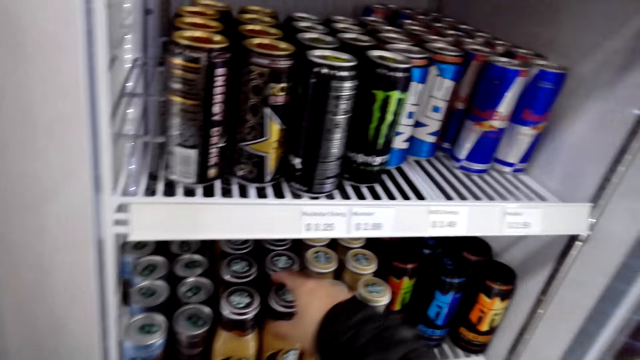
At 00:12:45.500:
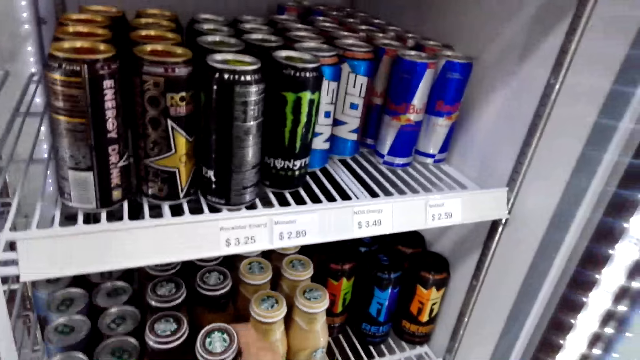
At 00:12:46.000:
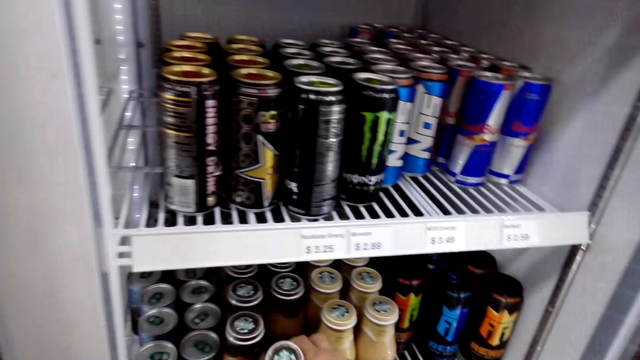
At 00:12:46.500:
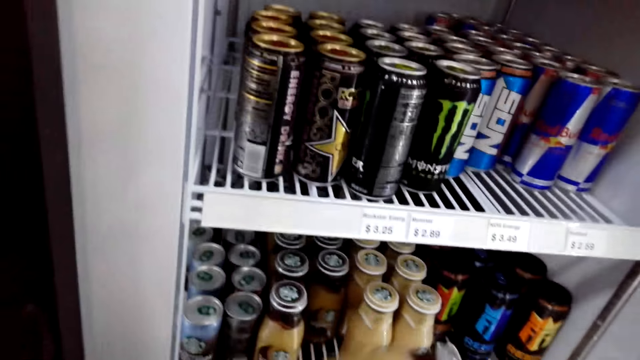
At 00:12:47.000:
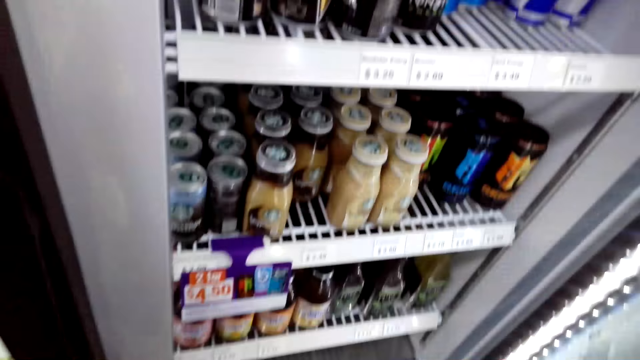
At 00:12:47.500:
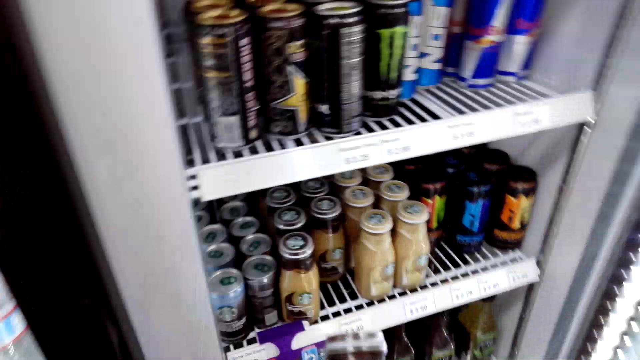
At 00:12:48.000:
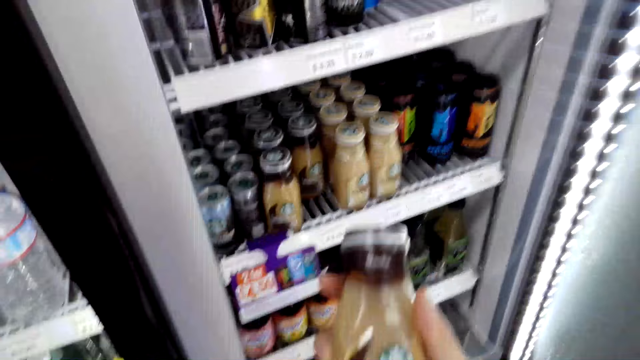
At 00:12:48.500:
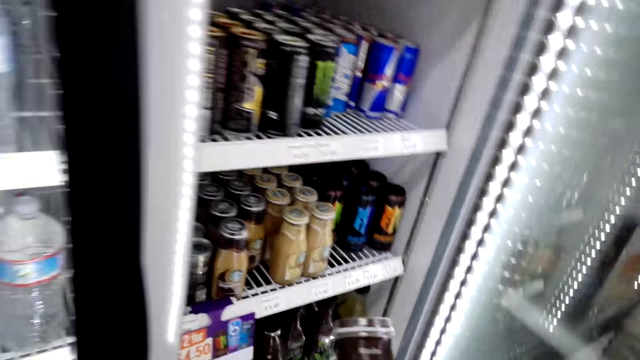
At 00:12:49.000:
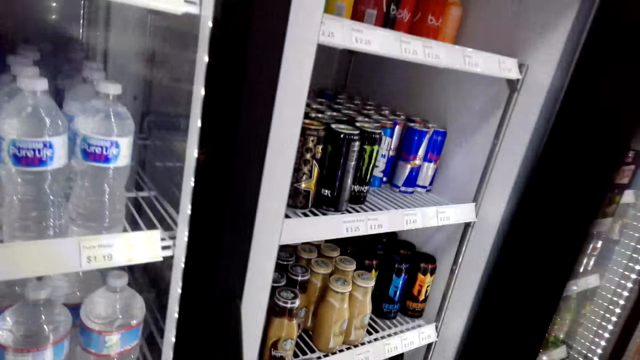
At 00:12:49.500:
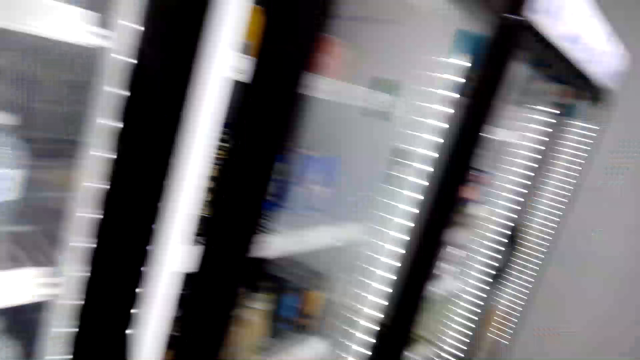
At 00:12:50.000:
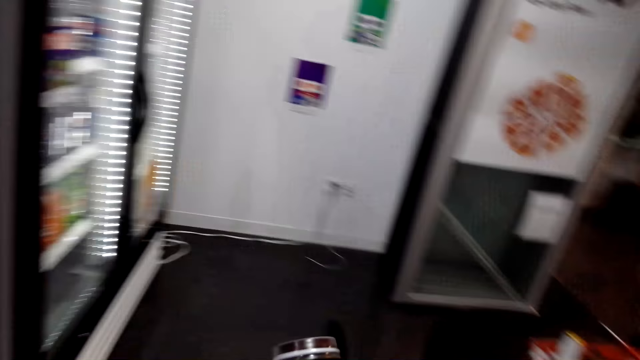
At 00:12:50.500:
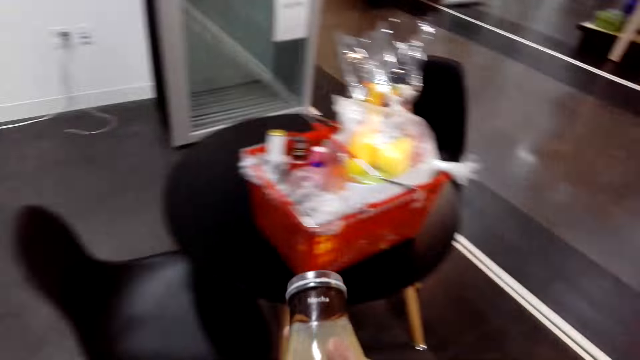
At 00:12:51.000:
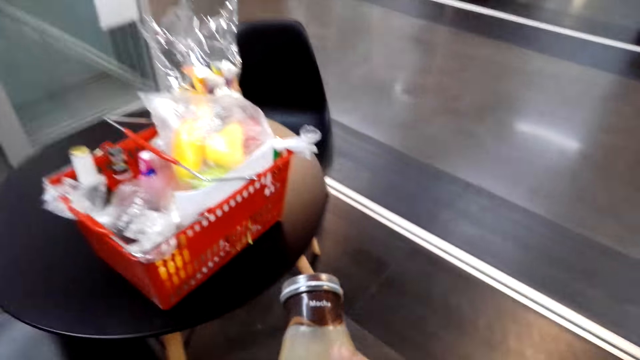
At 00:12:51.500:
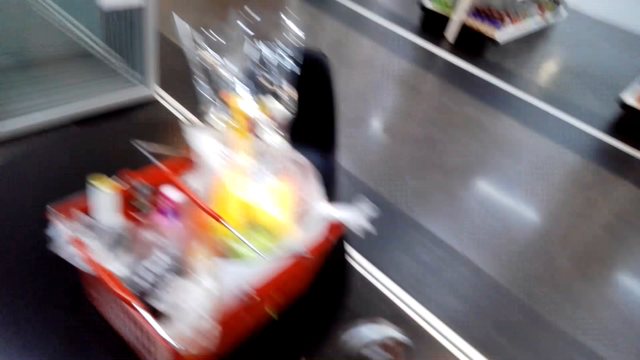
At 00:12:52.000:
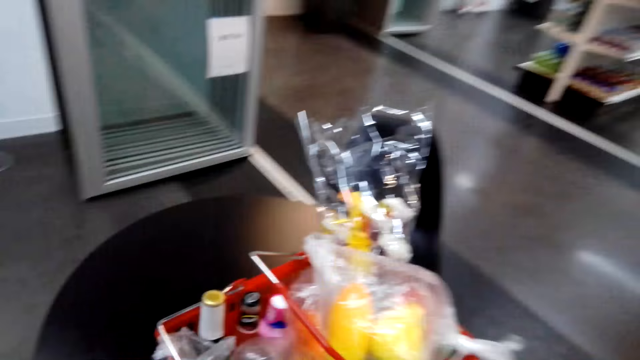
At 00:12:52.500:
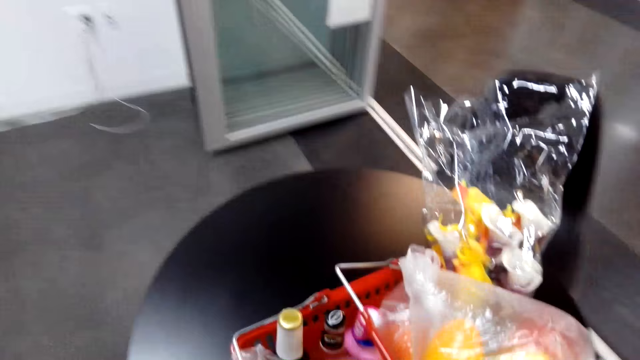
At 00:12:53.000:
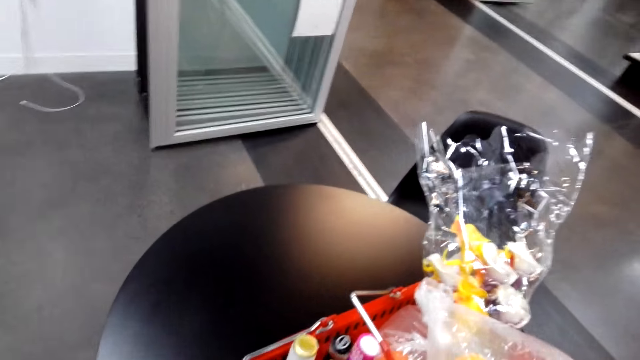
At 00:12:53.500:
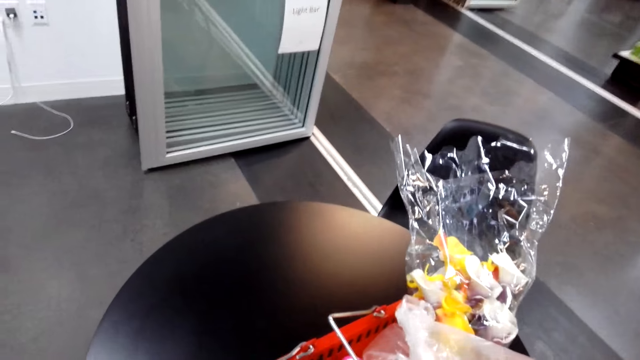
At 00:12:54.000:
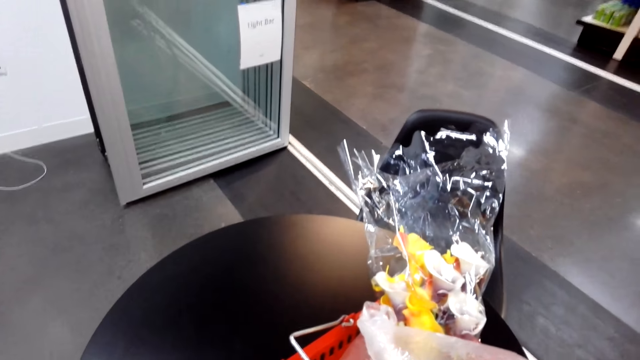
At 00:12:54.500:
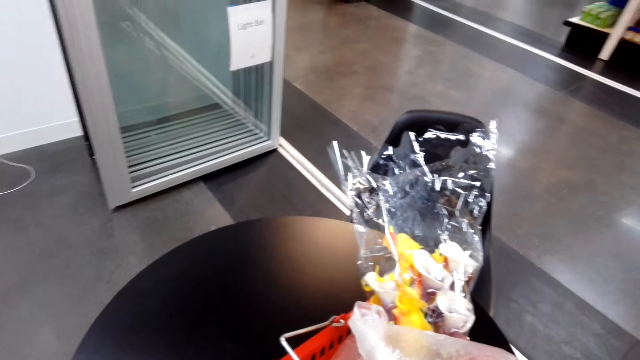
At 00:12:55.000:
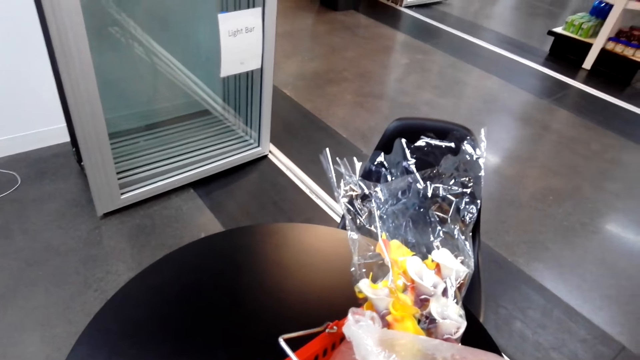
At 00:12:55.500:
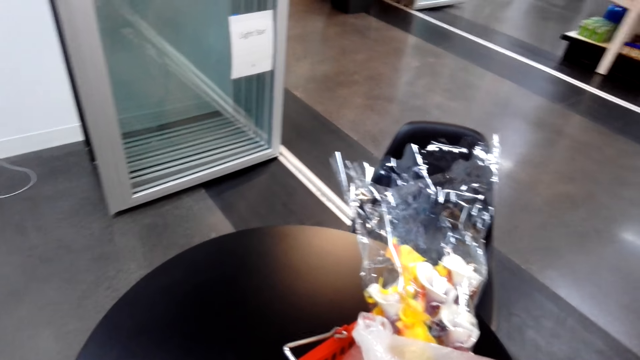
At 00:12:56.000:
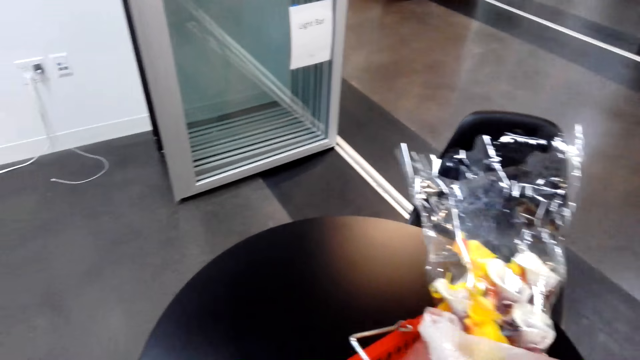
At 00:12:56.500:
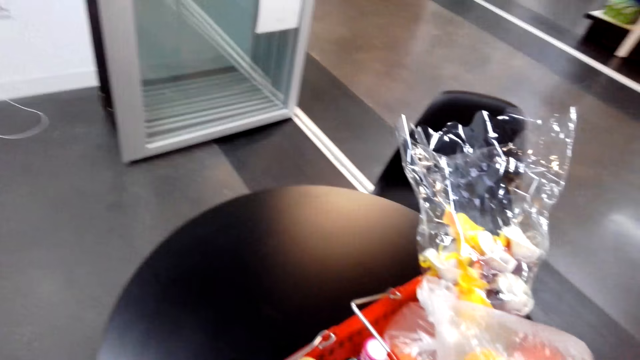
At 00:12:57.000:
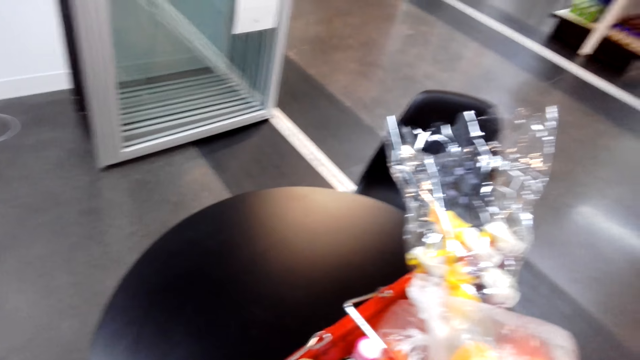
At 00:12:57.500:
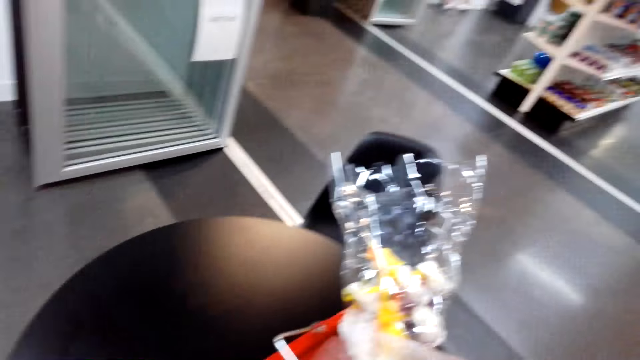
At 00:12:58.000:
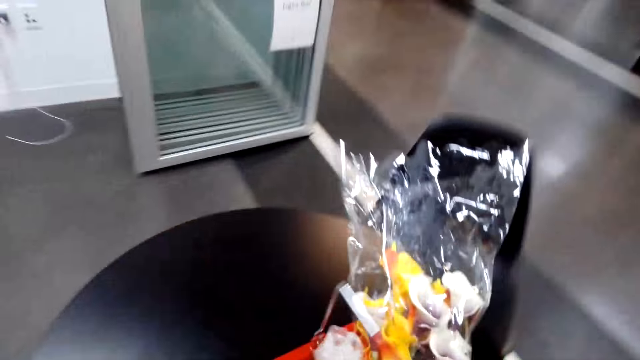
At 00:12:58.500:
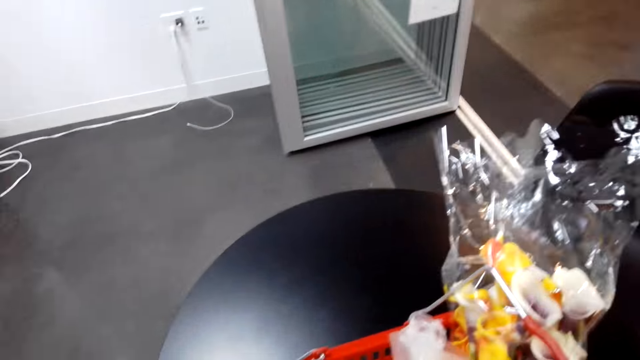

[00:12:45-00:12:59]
The camera wearer grabs the energy drink. They put the energy drink on the shopping basket.

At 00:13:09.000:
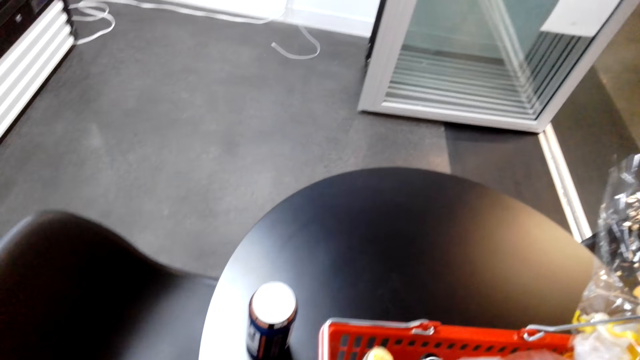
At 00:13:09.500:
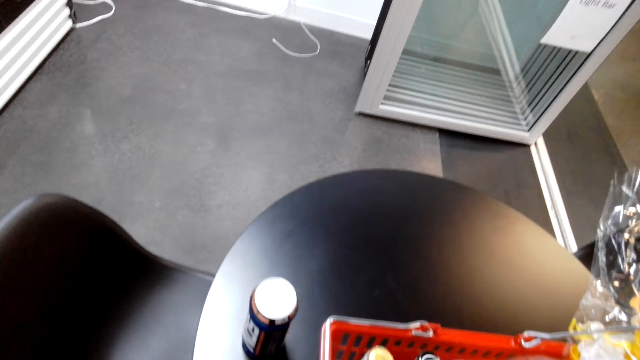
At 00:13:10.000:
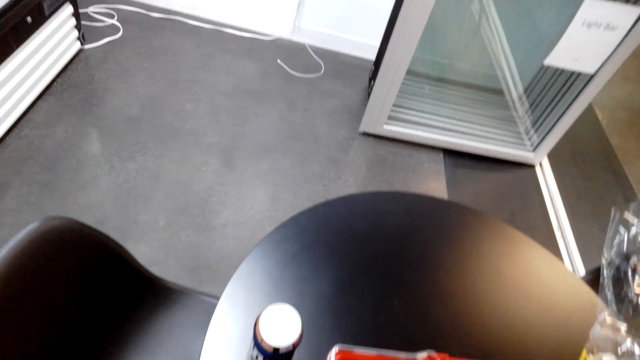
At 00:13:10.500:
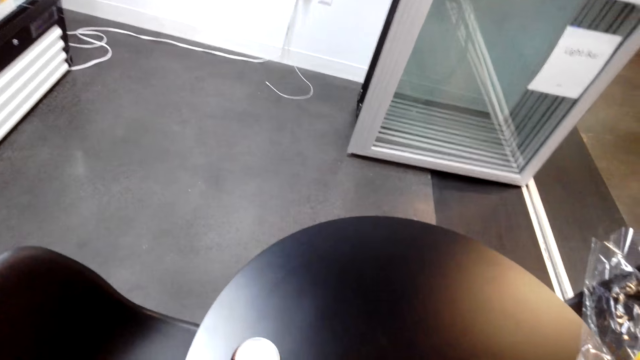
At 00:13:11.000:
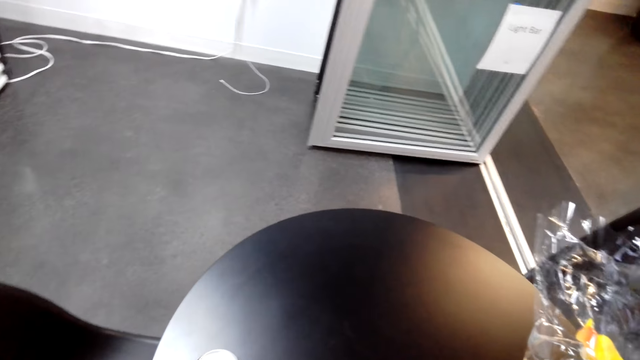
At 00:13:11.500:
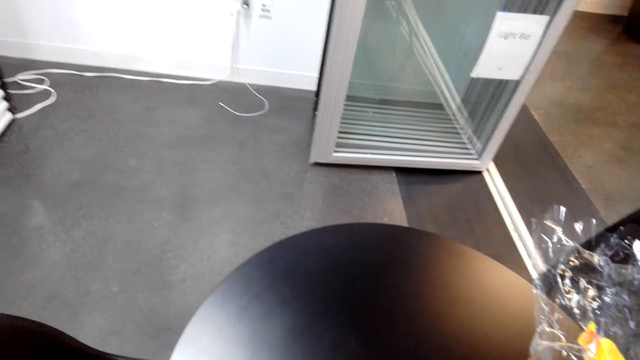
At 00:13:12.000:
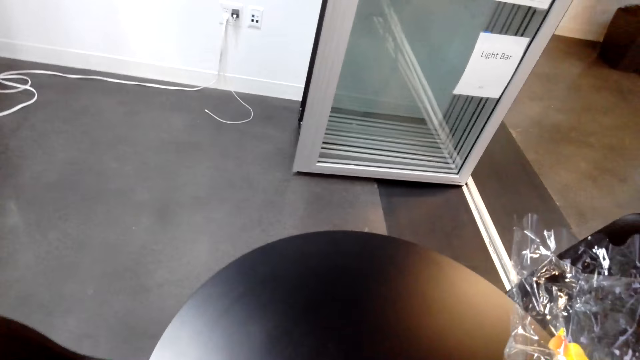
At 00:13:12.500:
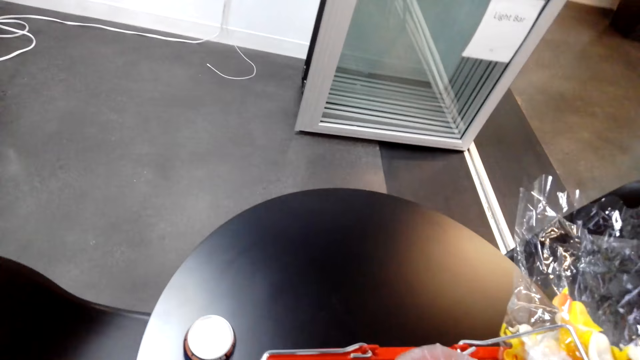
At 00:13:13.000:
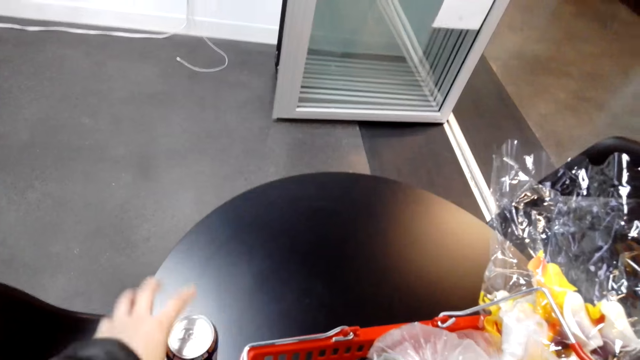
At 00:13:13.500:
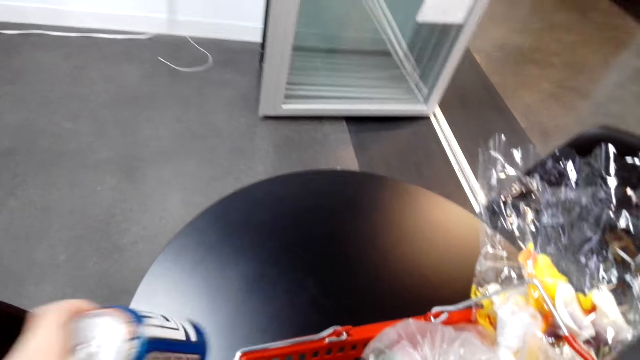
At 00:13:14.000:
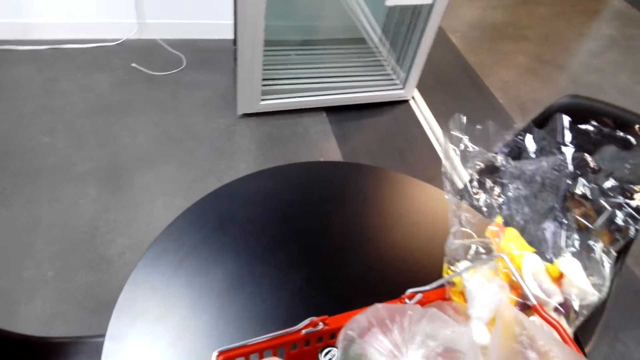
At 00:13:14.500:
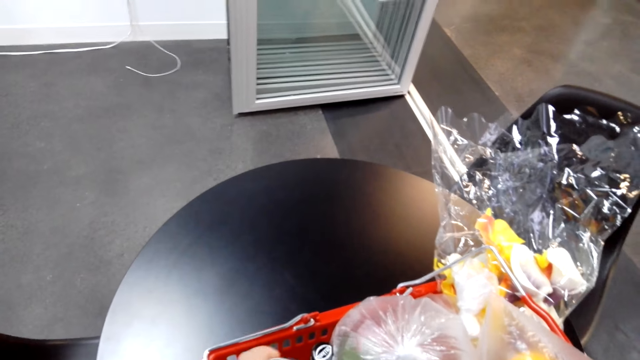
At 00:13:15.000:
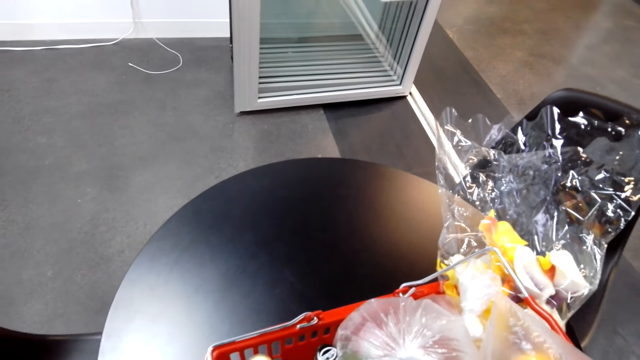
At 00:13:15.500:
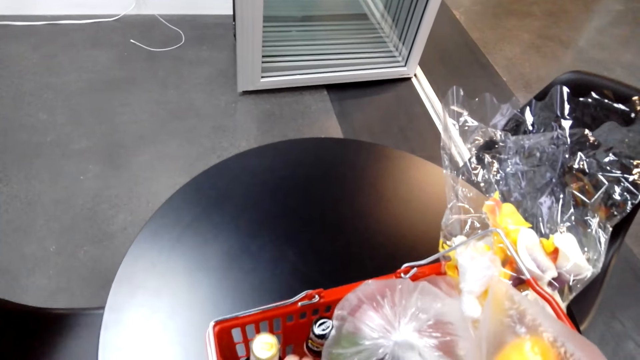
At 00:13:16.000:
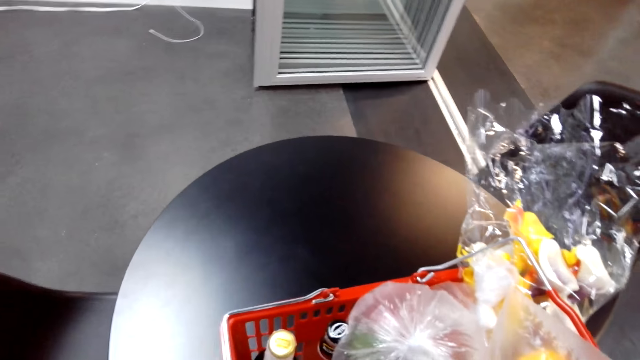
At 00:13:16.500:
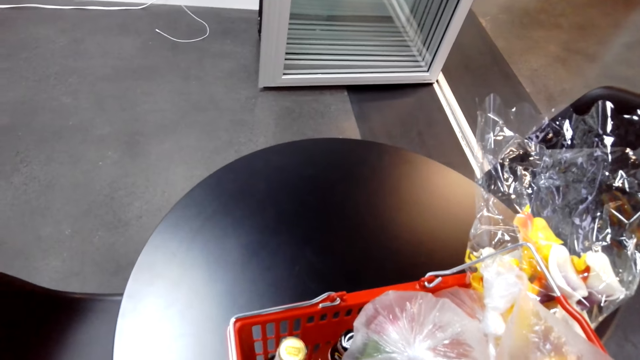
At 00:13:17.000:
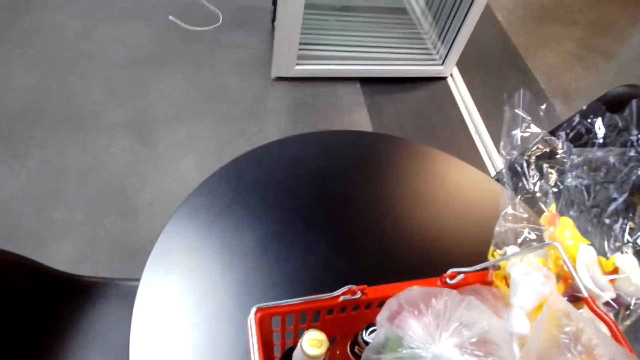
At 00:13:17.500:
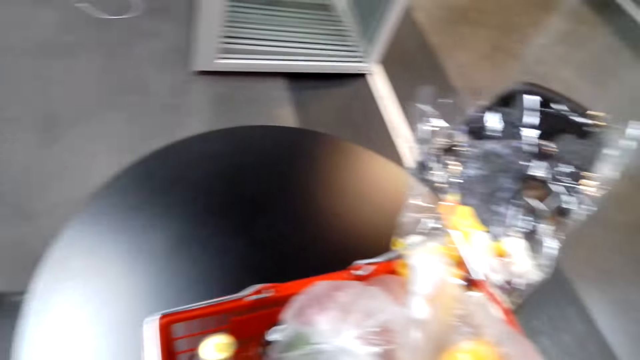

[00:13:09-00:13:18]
The camera wearer arranges the items on the basket.
